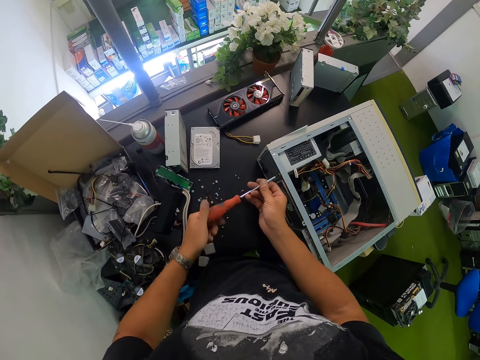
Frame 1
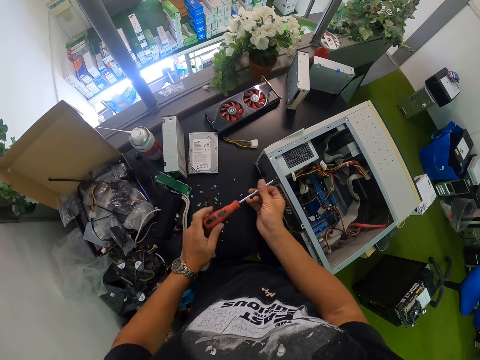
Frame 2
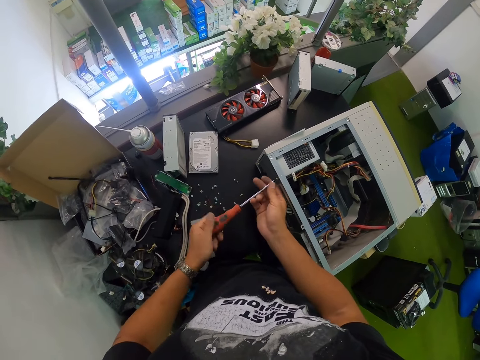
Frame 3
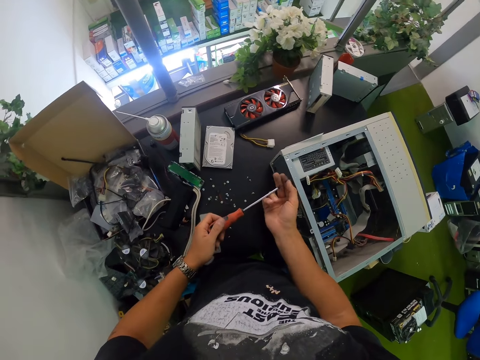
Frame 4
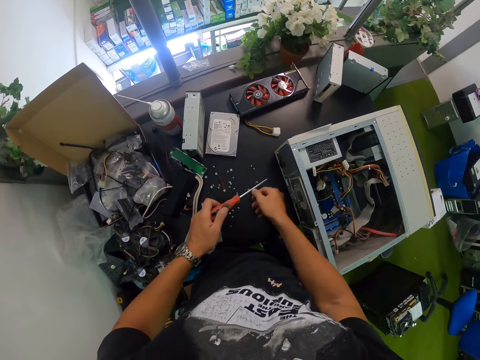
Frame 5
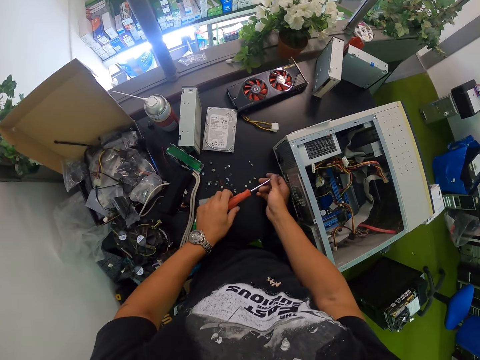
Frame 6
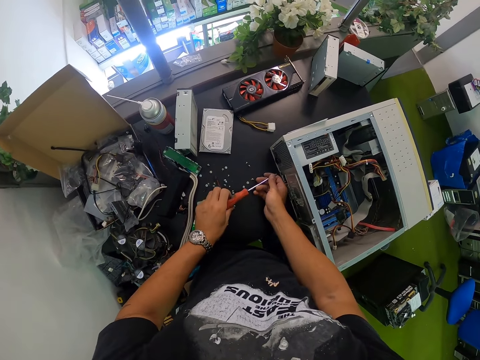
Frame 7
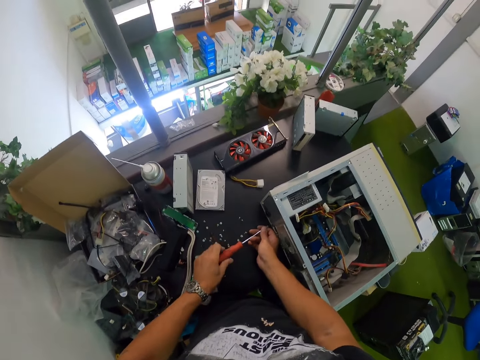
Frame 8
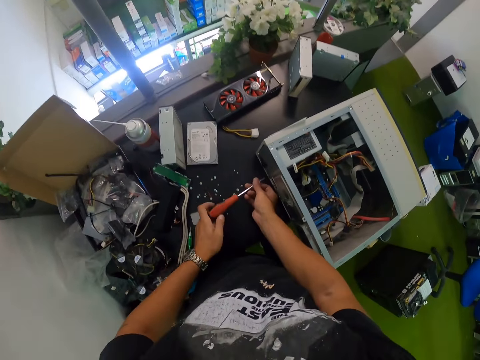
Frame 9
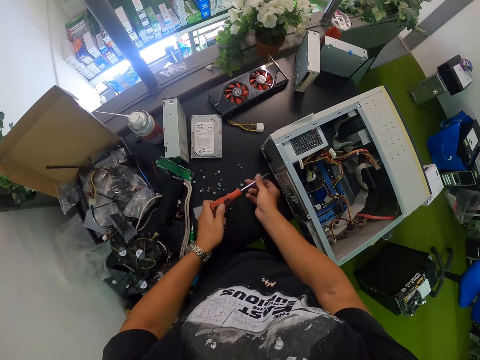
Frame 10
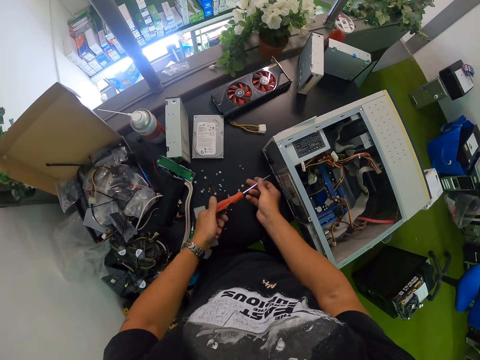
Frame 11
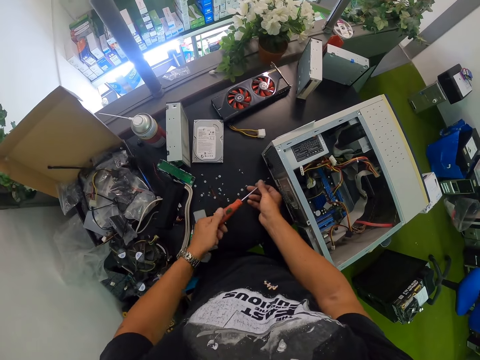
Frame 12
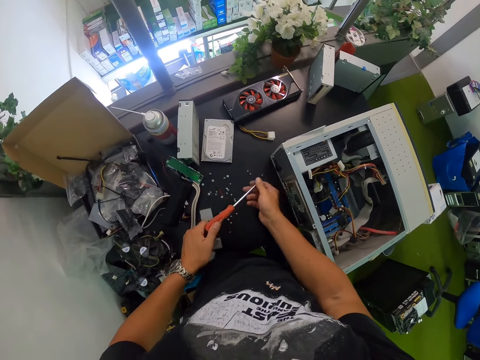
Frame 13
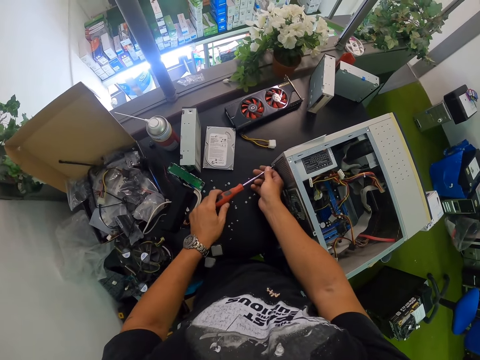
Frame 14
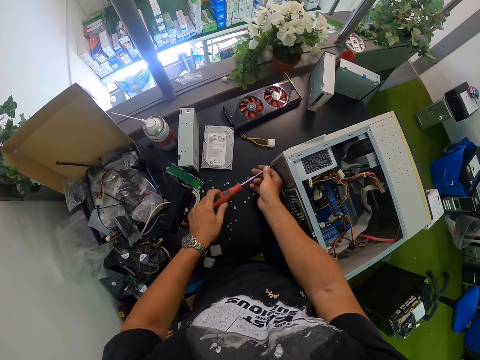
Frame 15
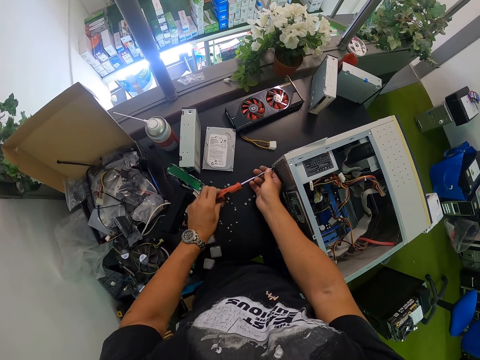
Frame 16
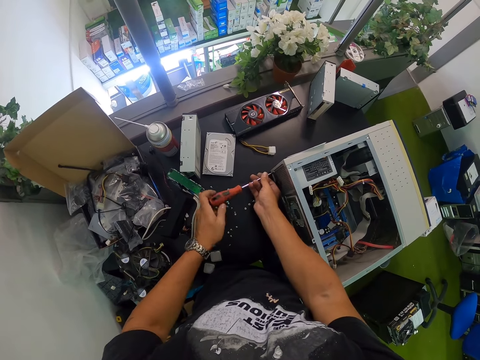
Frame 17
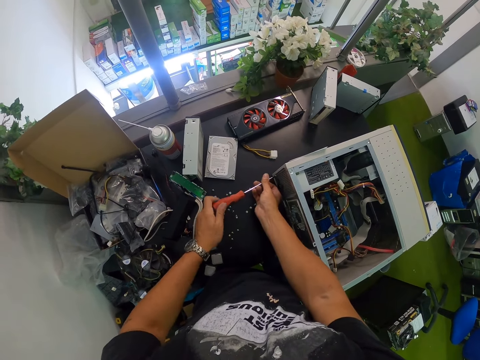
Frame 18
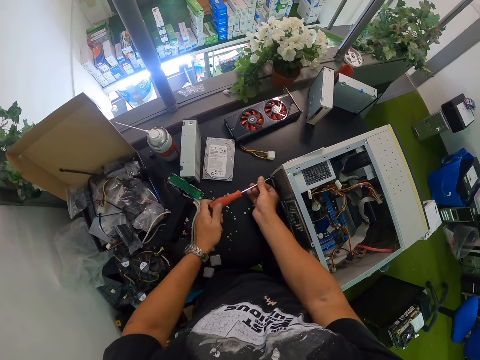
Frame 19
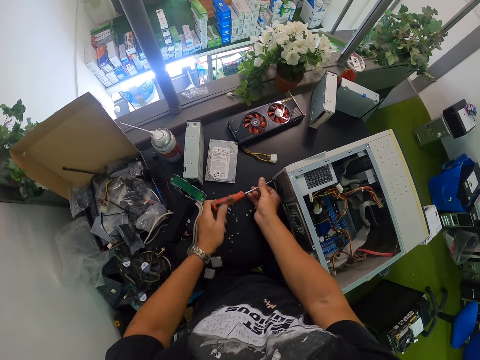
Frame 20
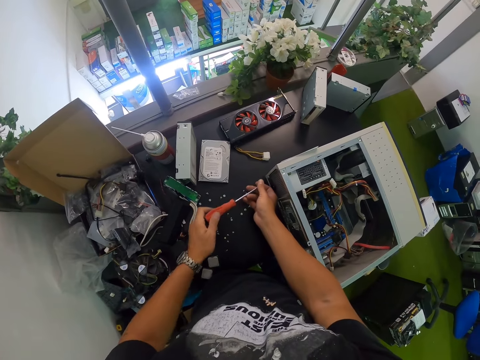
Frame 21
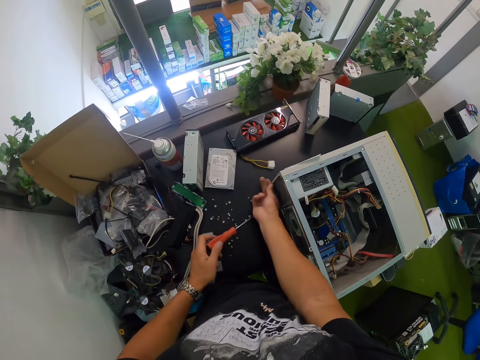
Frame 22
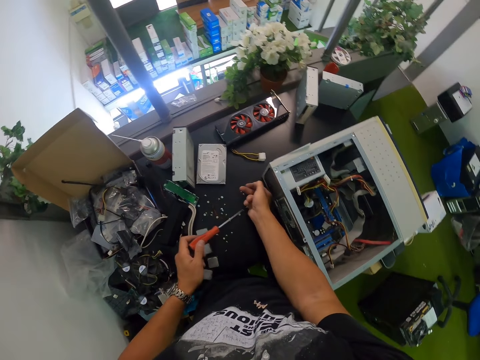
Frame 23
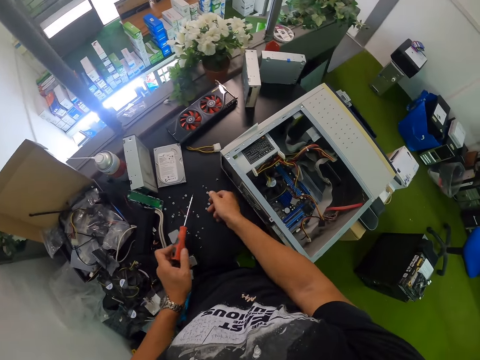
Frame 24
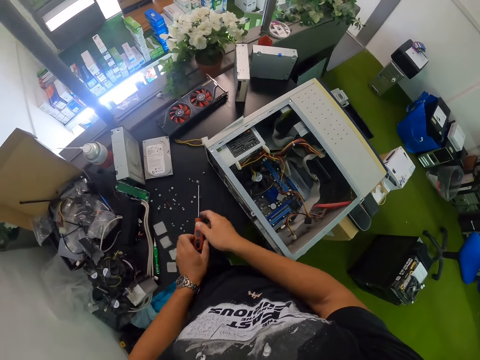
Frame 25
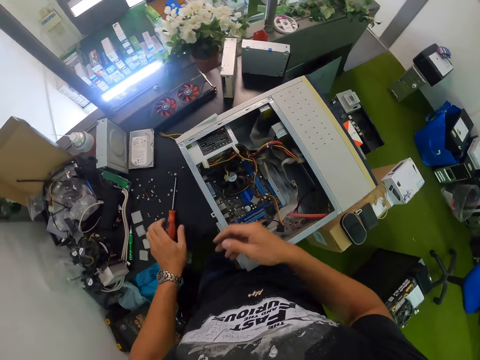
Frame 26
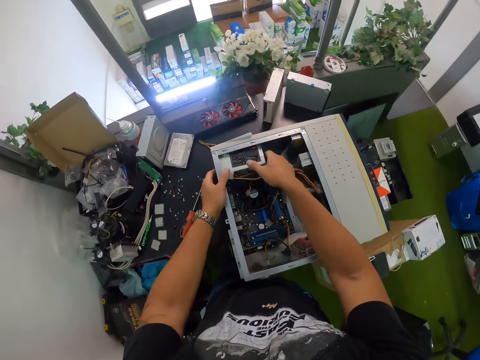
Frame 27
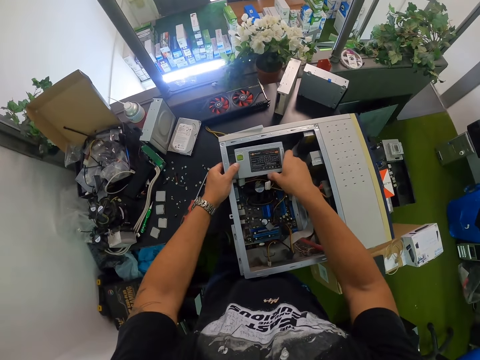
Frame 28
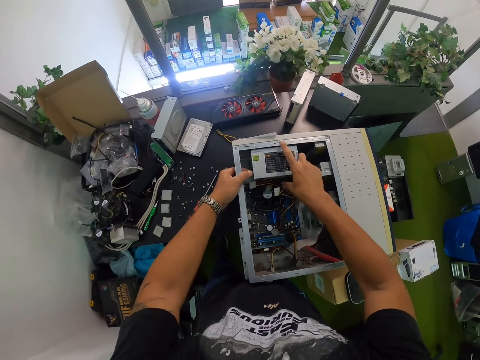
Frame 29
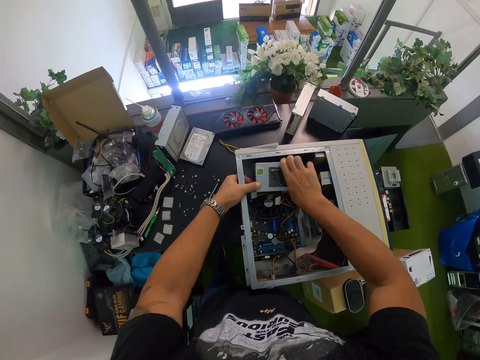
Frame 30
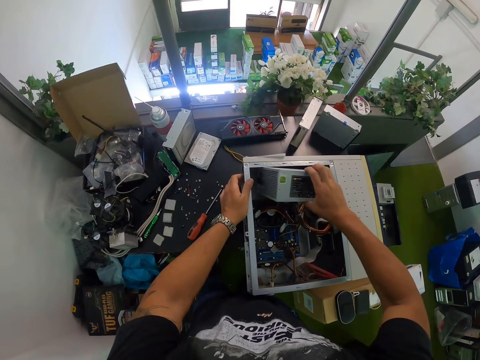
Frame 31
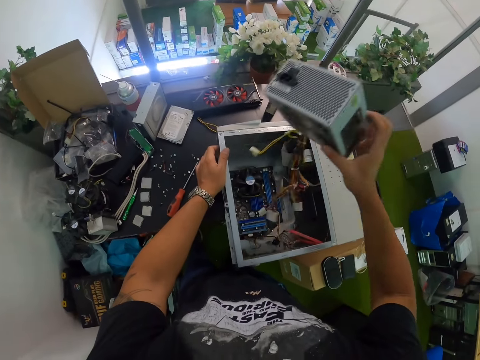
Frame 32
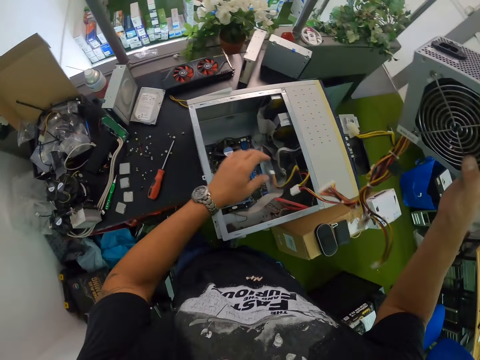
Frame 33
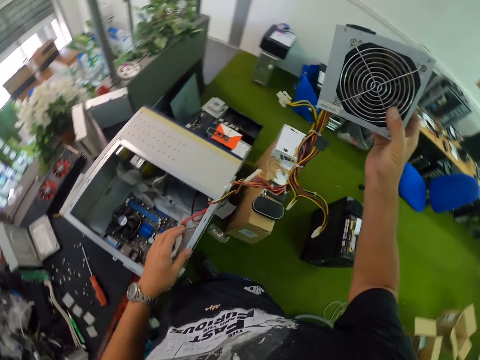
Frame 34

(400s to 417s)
The camera wearer drops the screw on the table with his right hand. He unscrews a screw on the computer case with the screwdriver in both hands. He drops the screw on the table with his right hand. He unscrews a screw on the computer case with the screwdriver in both hands. He drops the screw on the table with his right hand. He removes the screw with his right hand. He drops the screwdriver on the table with his left hand. He places his left hand on the computer case. He pulls out a power supply from the computer case with his right hand.

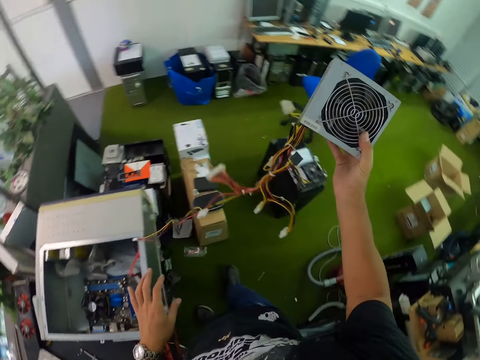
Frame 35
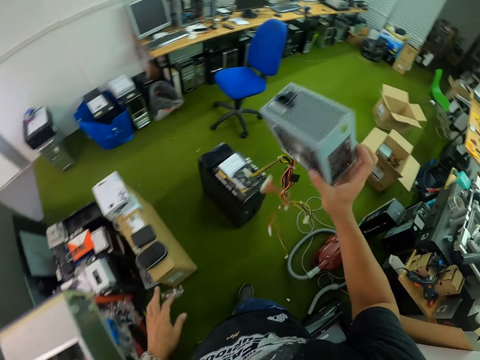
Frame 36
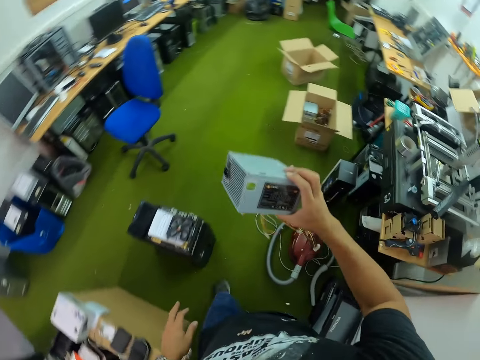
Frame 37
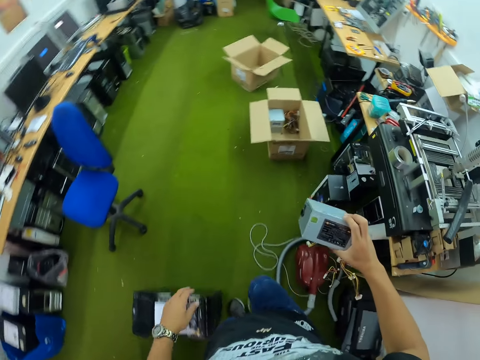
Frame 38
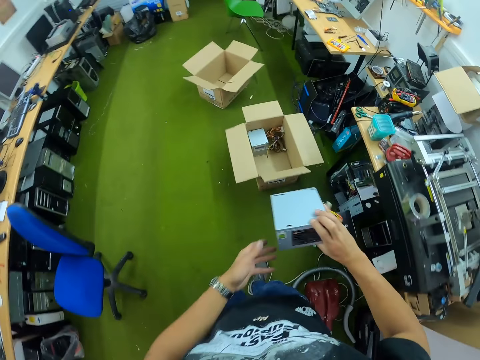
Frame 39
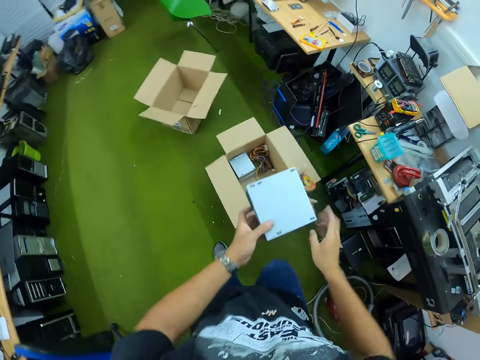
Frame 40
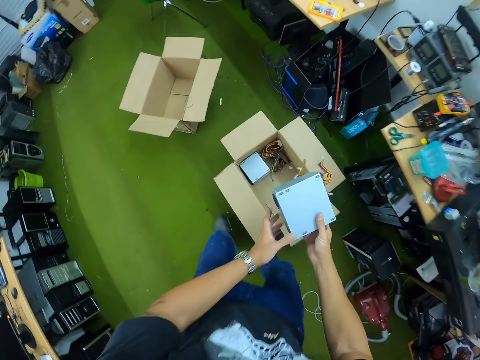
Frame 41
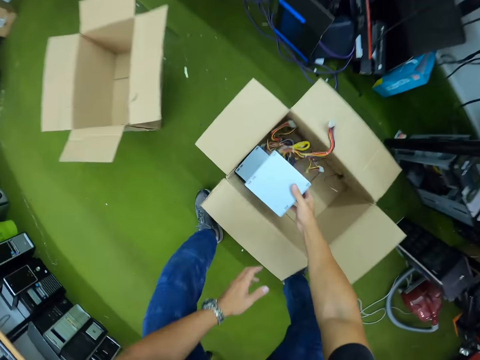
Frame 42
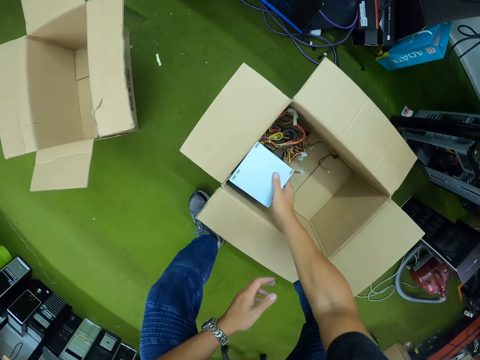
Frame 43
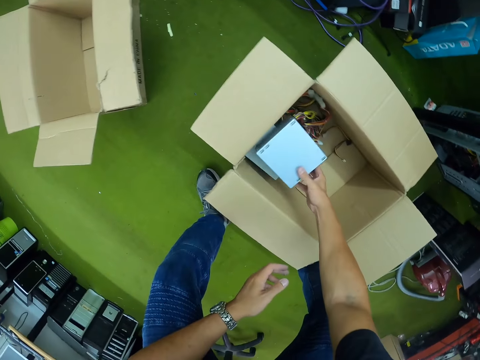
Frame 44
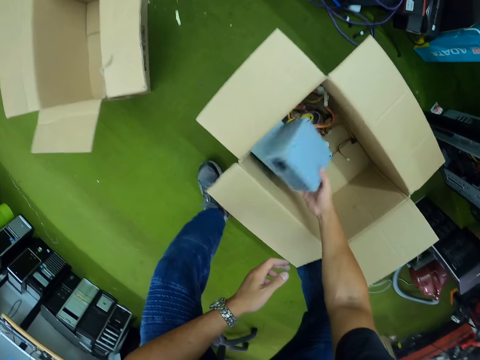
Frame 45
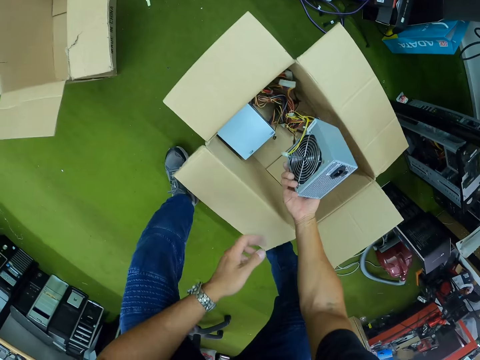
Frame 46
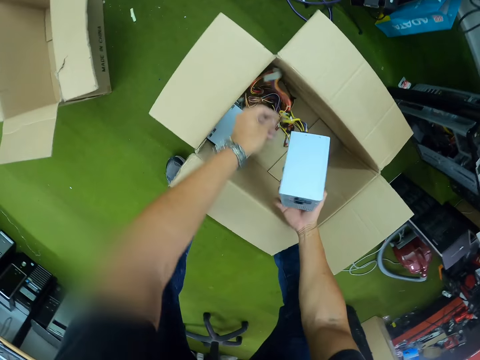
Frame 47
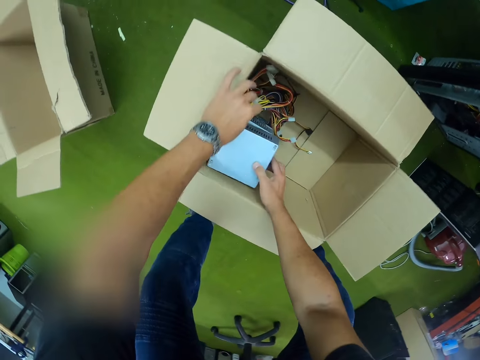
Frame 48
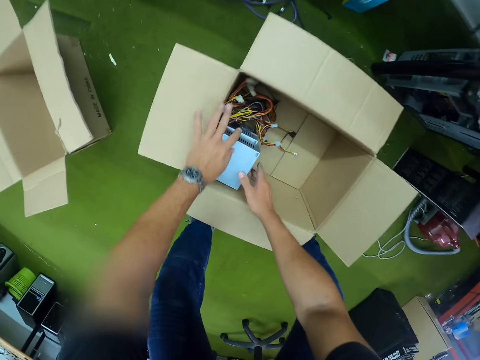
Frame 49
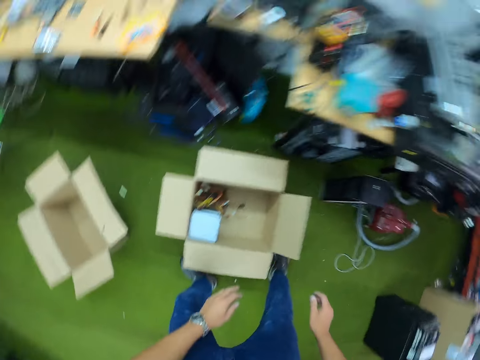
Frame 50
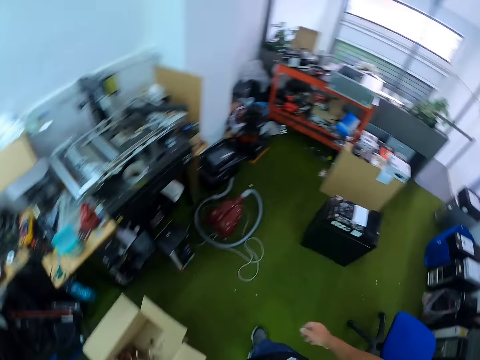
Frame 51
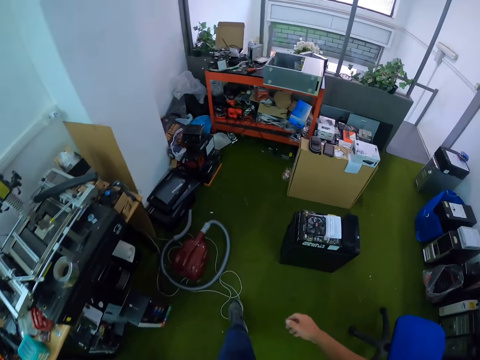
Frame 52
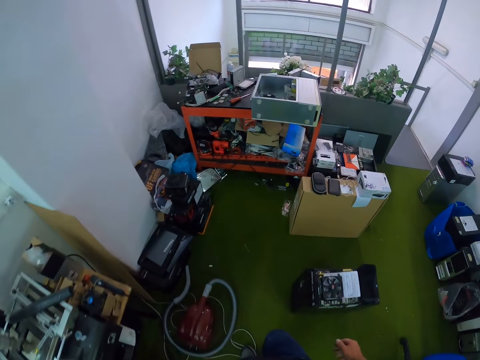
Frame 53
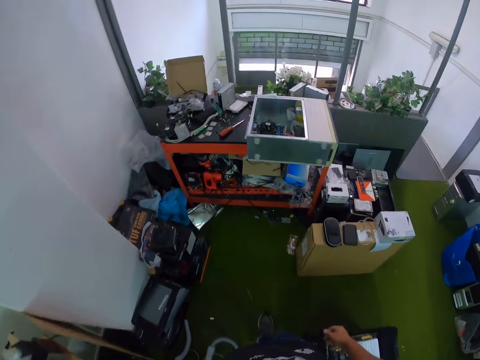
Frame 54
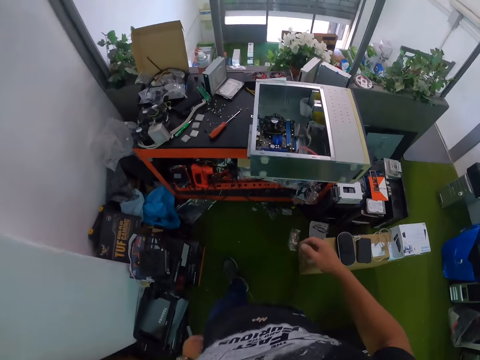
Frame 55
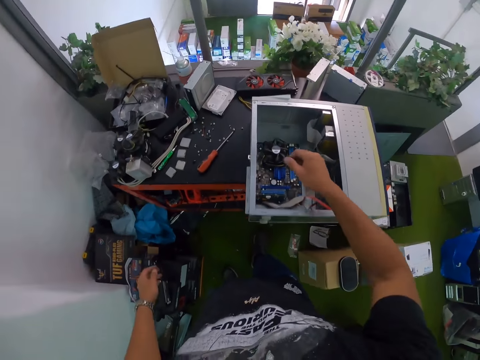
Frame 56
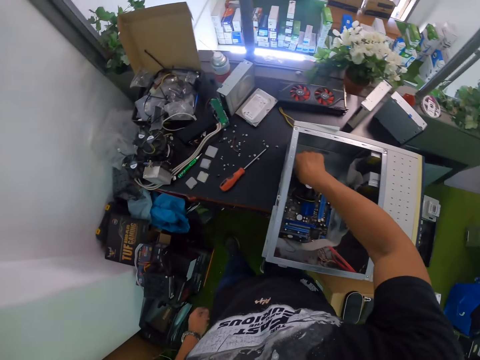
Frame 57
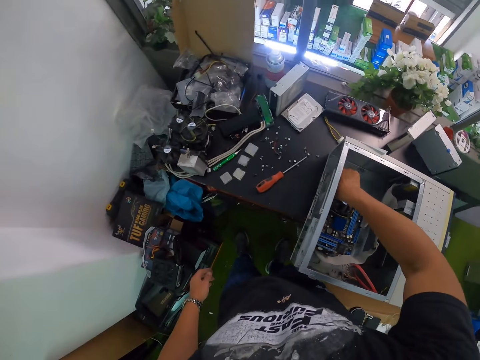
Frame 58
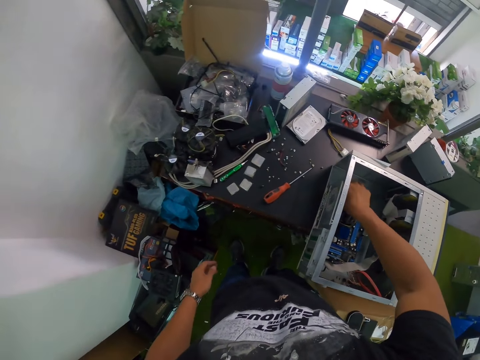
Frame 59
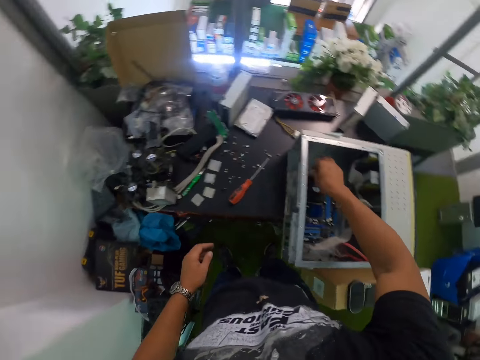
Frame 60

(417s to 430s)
The camera wearer touches the power supply with both hands. He places the power supply into a carton box with his right hand. He adjusts the wire of the power supply with his right hand. He touches the computer case fan with his right hand. He touches other cables in the CPU.
